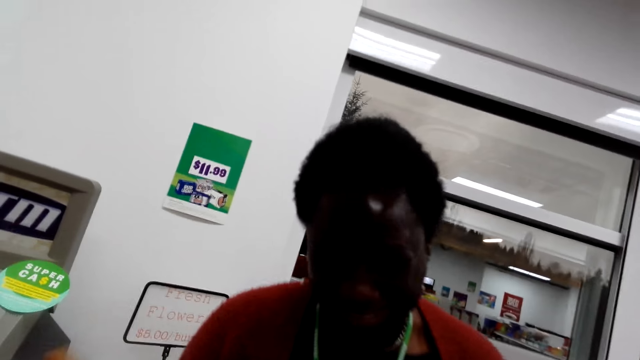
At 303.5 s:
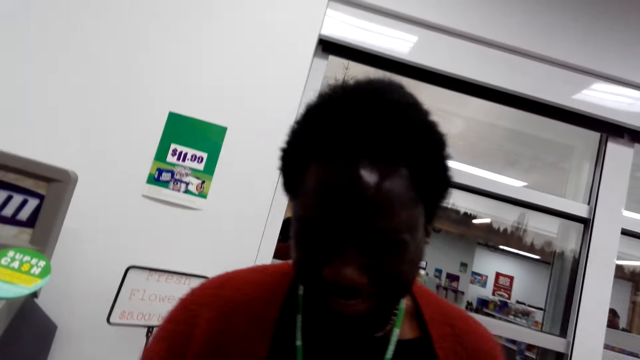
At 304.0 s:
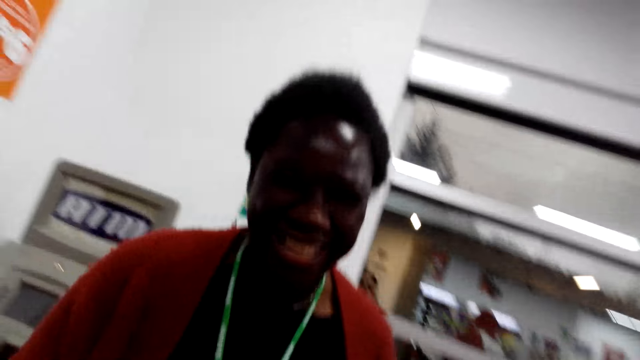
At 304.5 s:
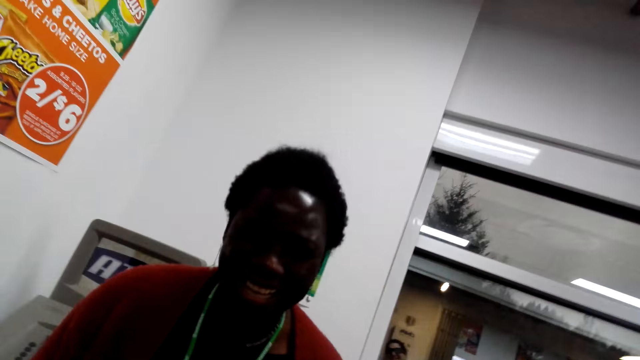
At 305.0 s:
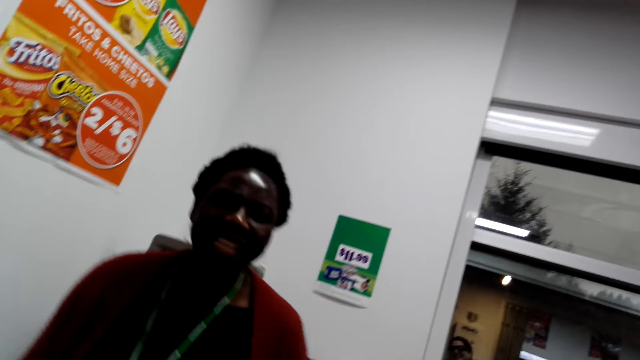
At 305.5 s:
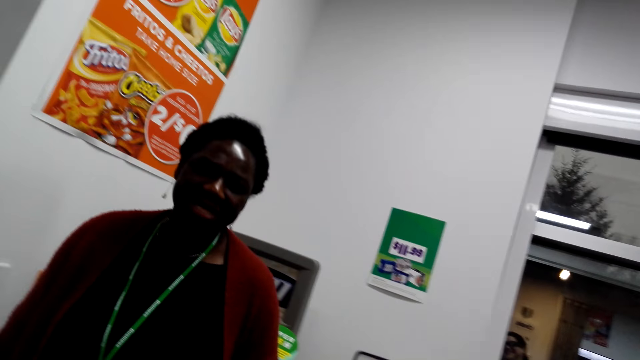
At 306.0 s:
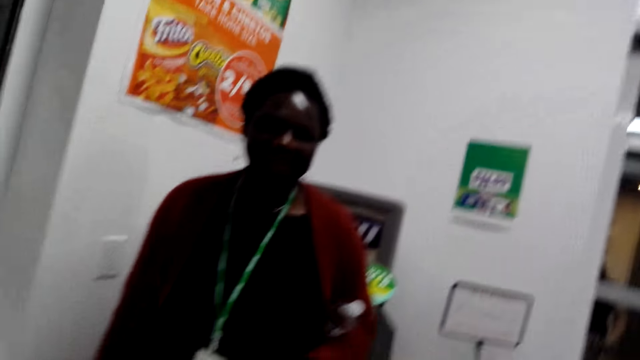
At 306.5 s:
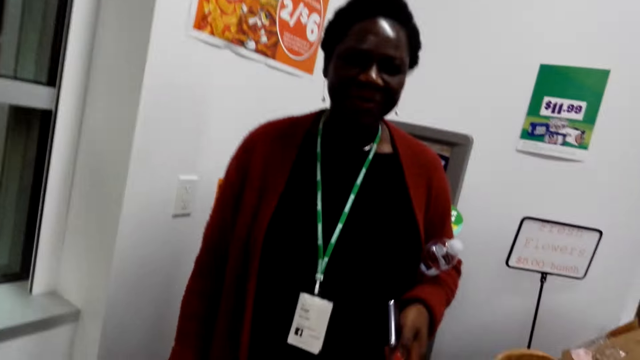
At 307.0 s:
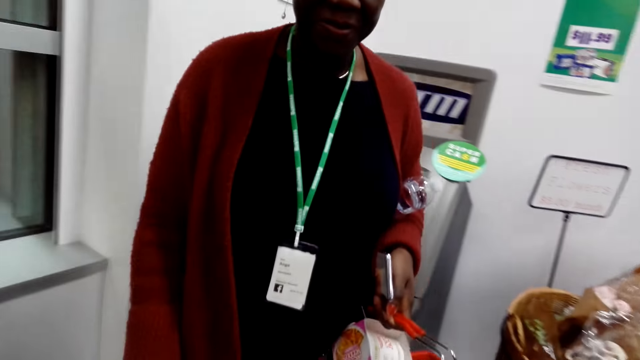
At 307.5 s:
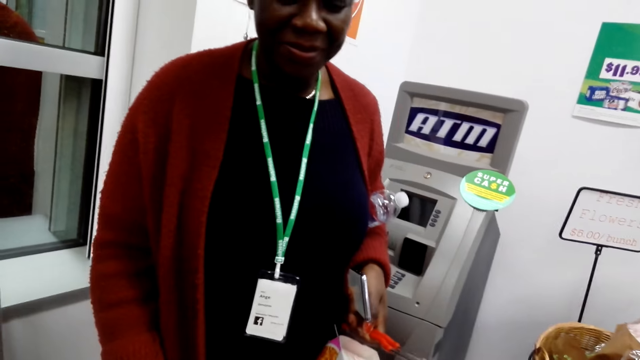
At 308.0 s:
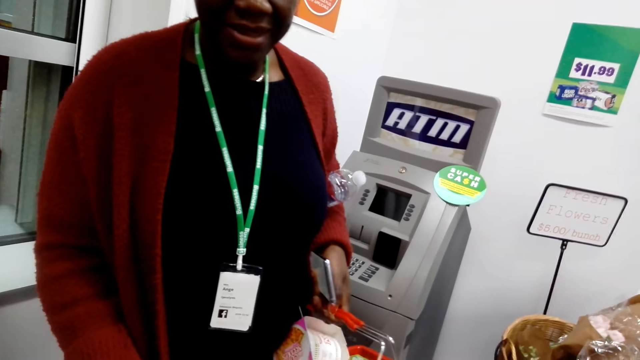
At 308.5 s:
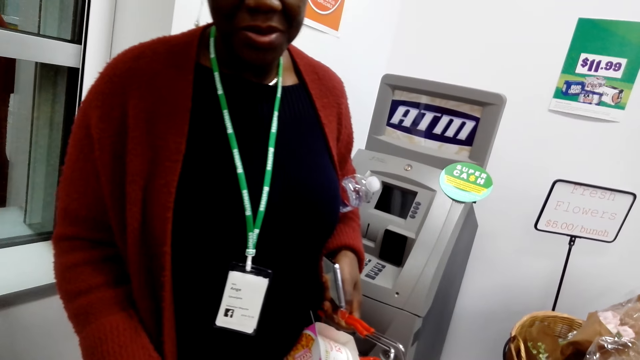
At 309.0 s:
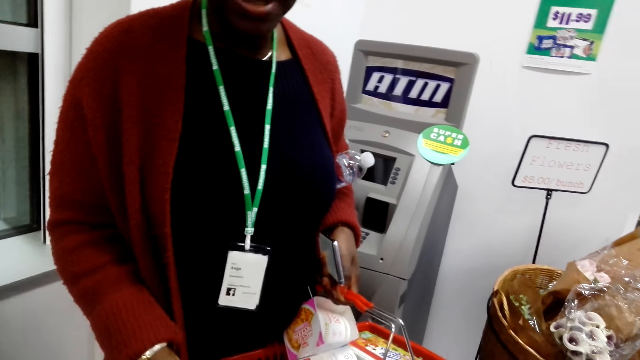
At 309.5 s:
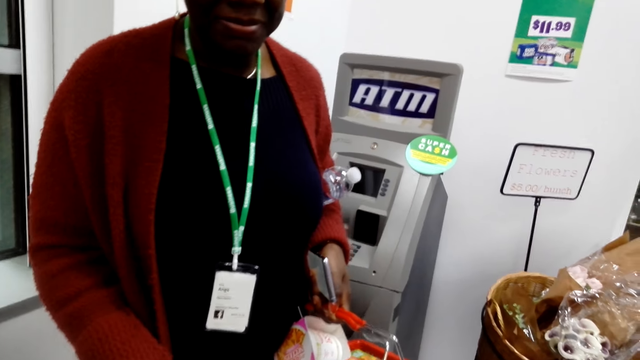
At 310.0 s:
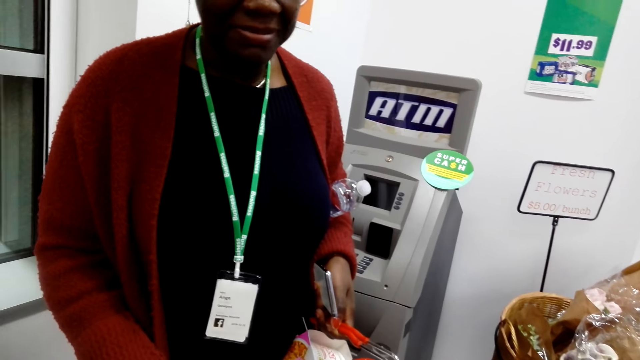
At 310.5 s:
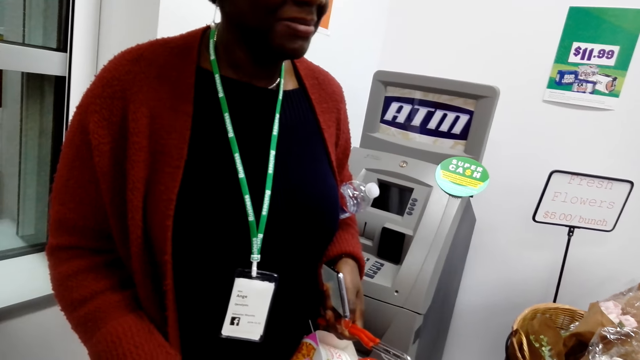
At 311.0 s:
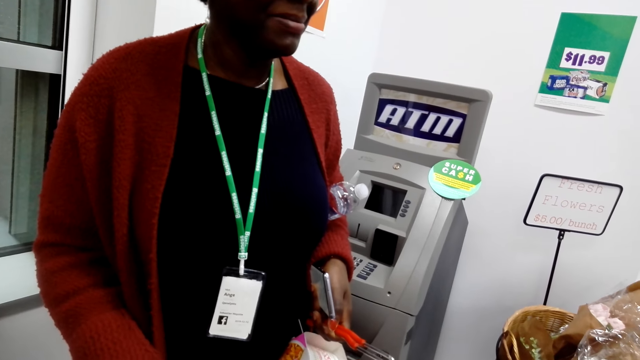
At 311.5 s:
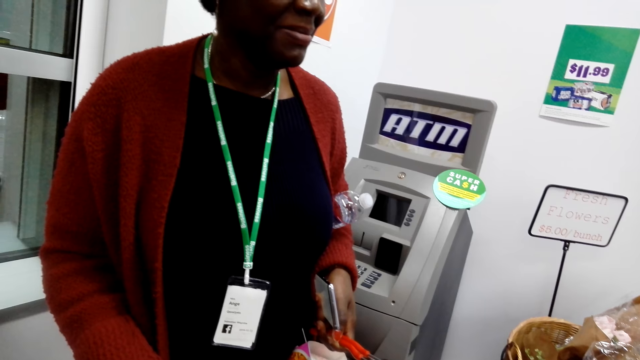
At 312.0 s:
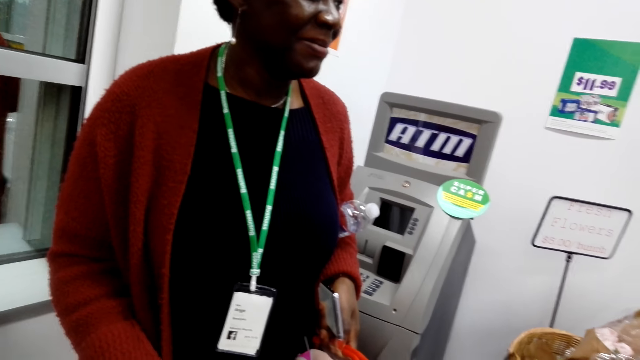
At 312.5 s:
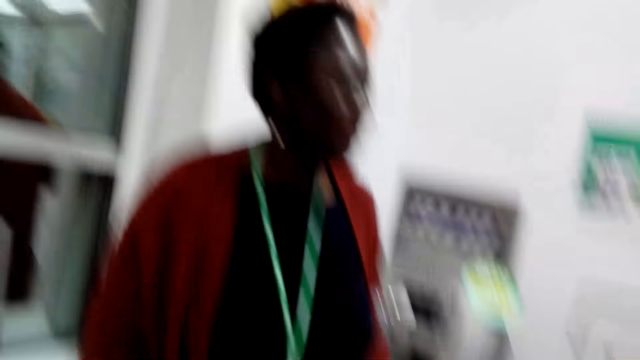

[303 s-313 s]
The camera wearer talks to the woman. The woman converses with the camera wearer. The camera wearer converses with the woman. The woman talks to the camera wearer.

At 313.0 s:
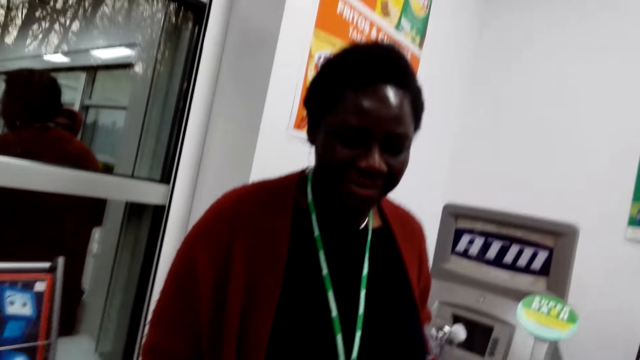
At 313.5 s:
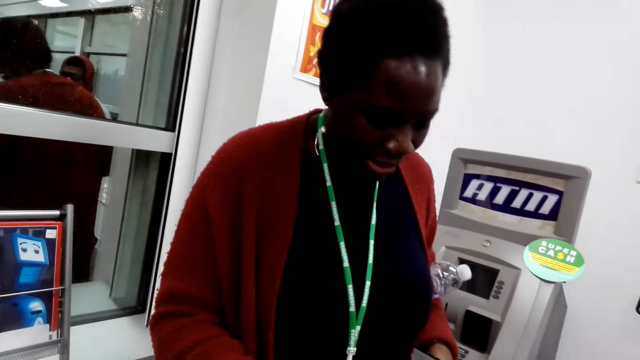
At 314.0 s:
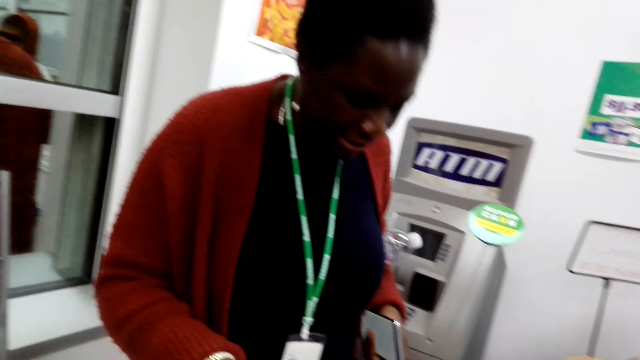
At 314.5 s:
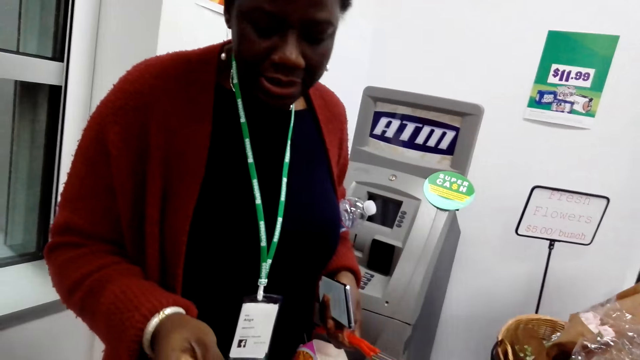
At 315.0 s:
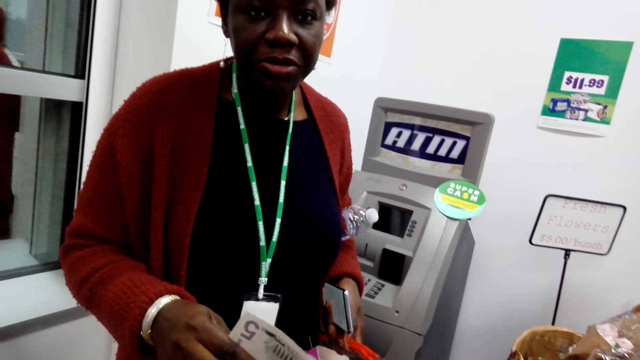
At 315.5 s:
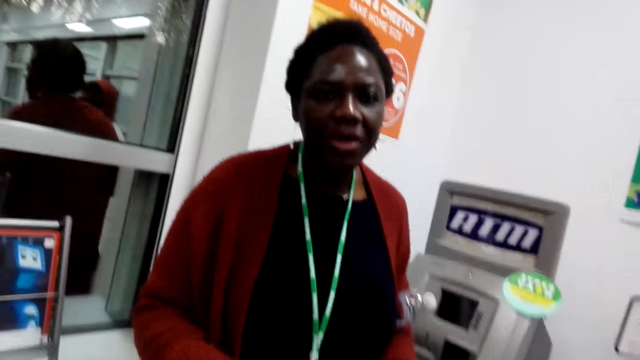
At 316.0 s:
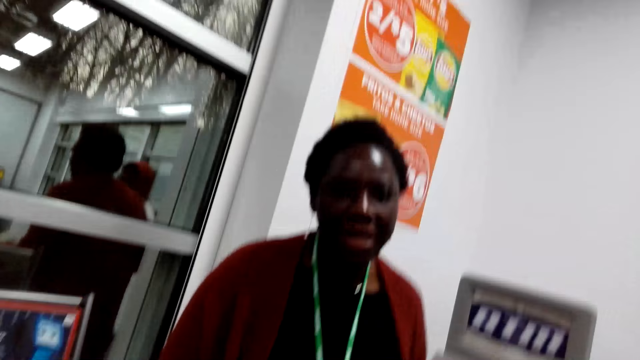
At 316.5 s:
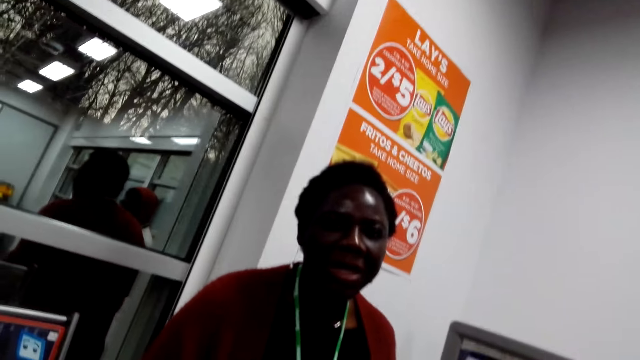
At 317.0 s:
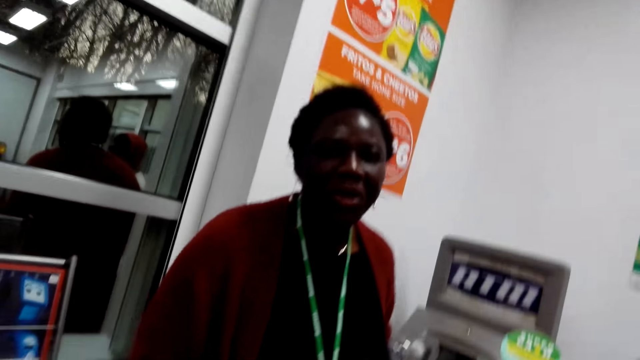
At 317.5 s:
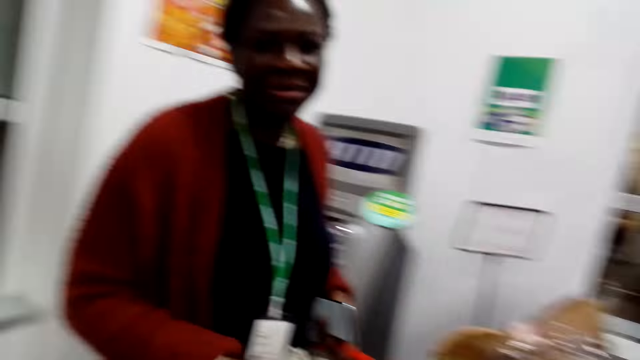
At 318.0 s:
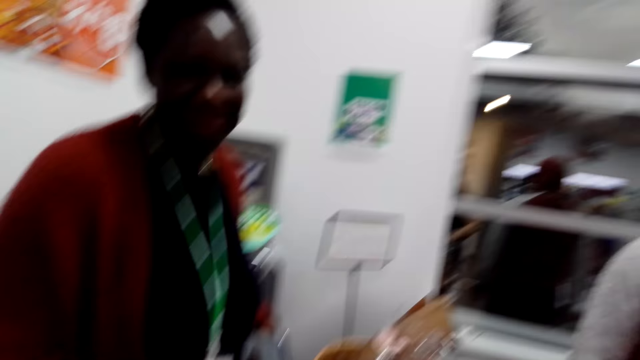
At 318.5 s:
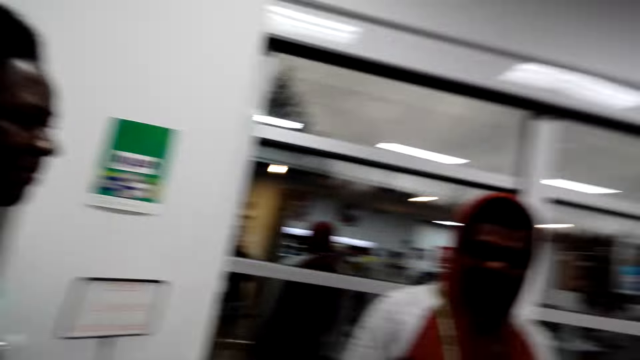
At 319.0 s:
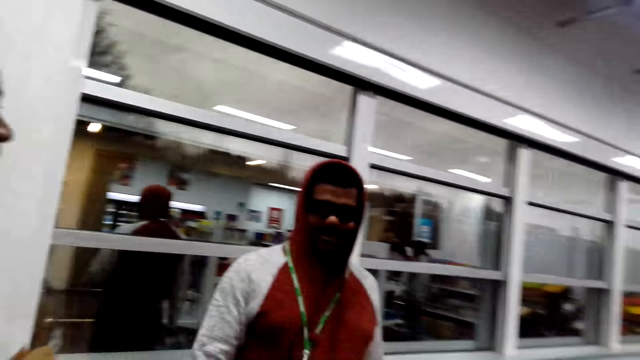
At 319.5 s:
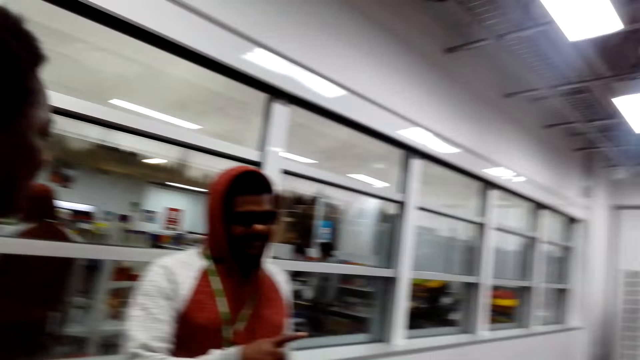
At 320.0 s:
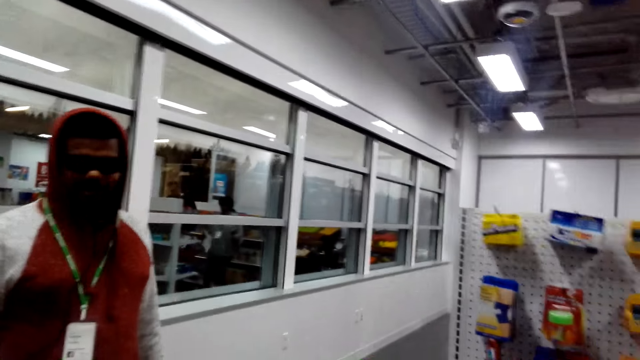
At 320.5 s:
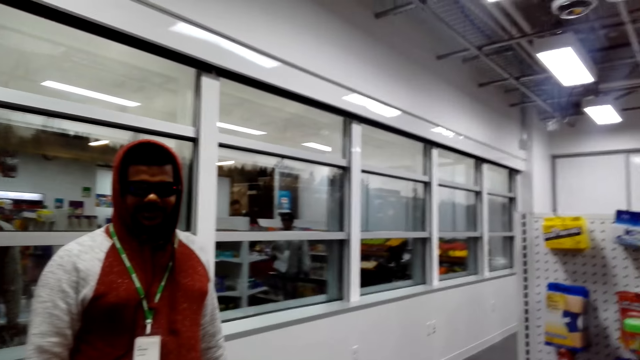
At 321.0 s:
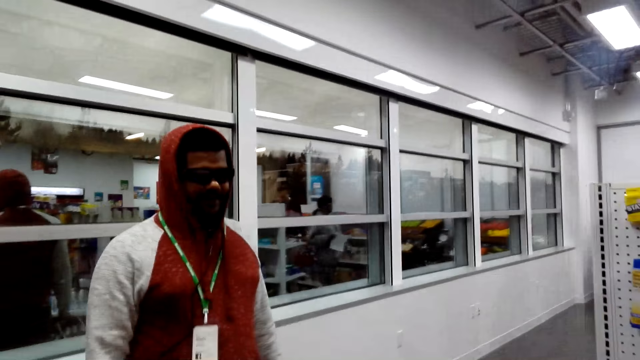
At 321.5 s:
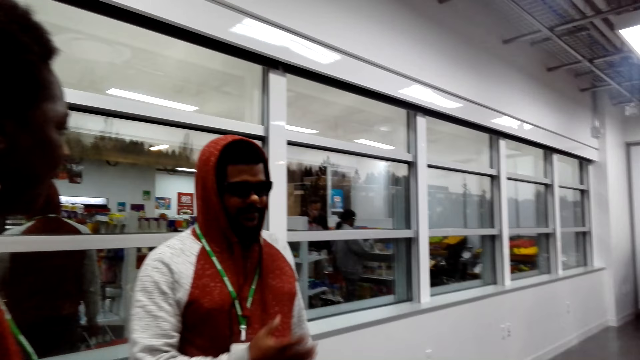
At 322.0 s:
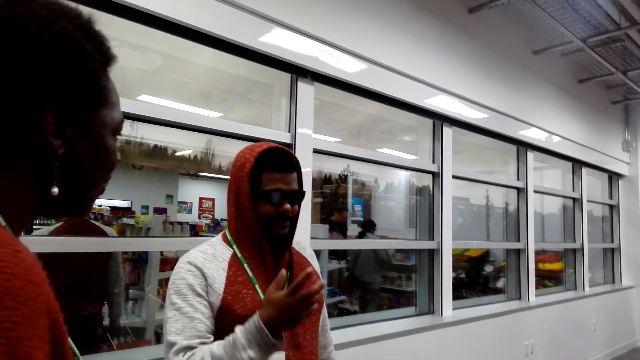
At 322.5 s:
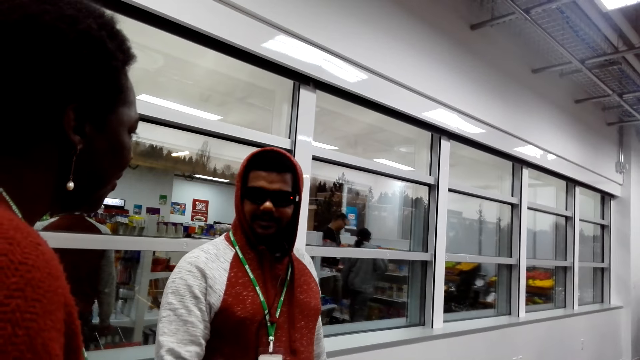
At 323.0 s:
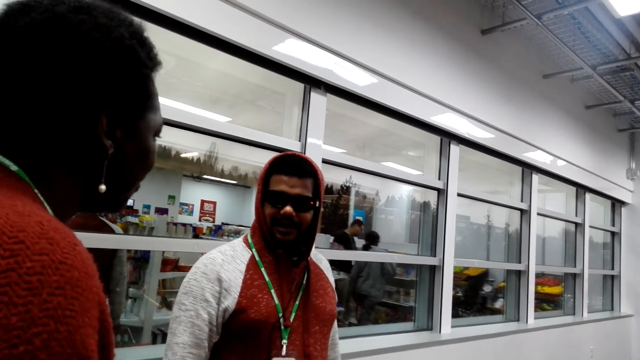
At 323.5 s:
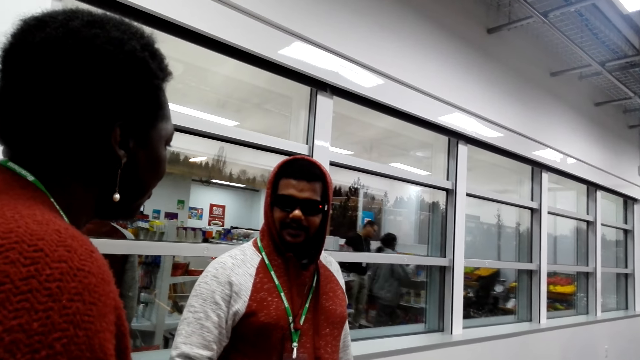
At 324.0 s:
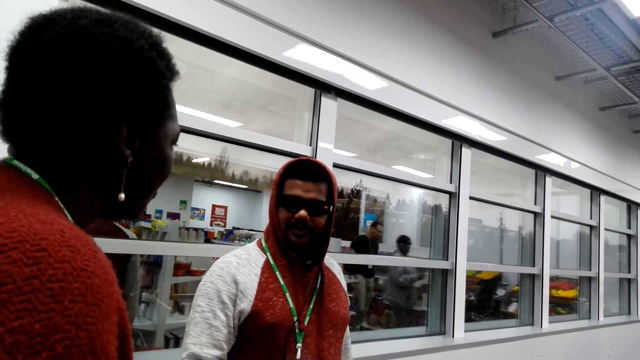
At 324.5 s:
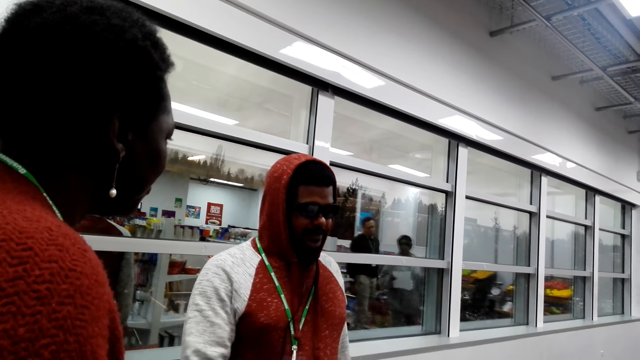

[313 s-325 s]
The woman converses with the camera wearer. The camera wearer talks to the woman. A person talks to the woman. The camera wearer converses with a man. The man converses with the camera wearer.
